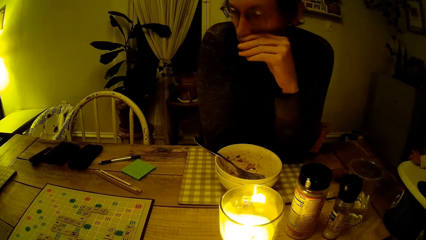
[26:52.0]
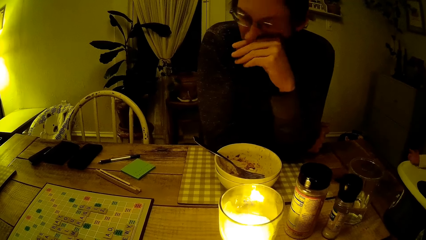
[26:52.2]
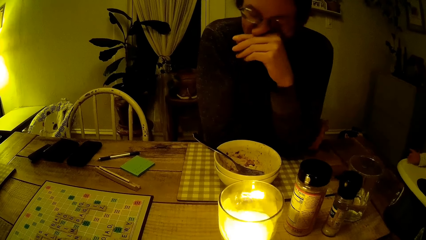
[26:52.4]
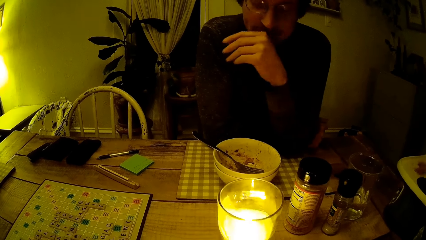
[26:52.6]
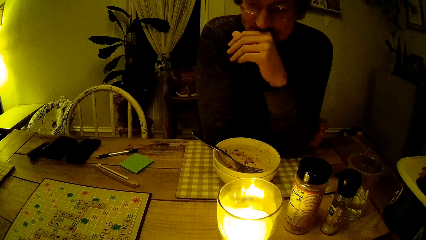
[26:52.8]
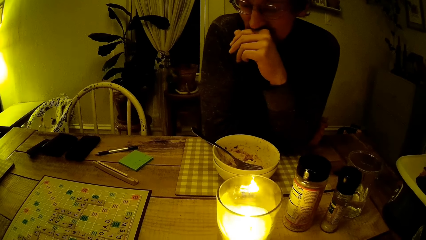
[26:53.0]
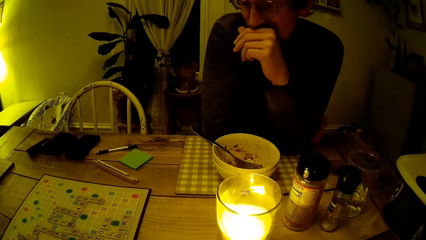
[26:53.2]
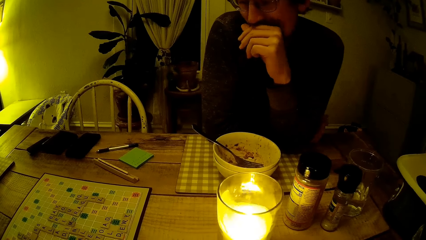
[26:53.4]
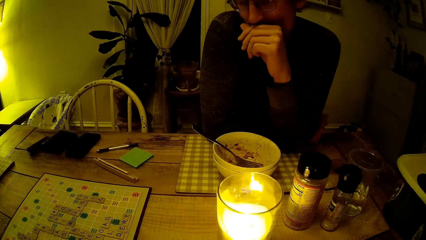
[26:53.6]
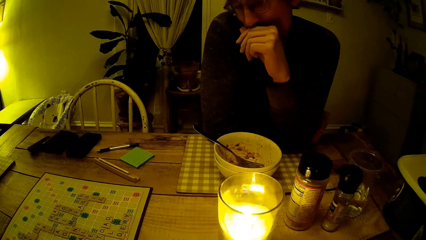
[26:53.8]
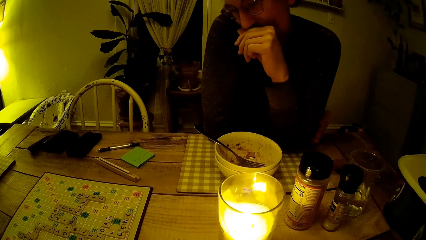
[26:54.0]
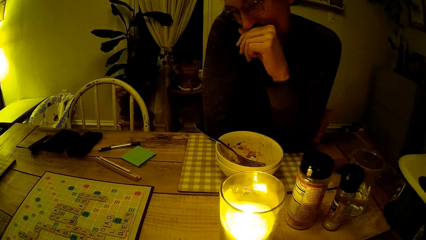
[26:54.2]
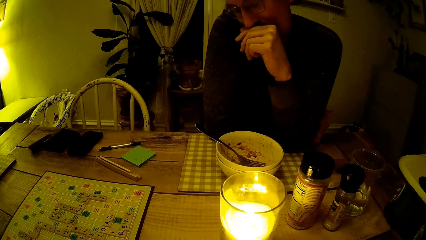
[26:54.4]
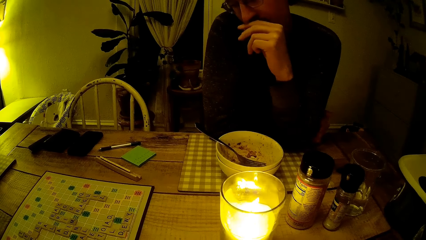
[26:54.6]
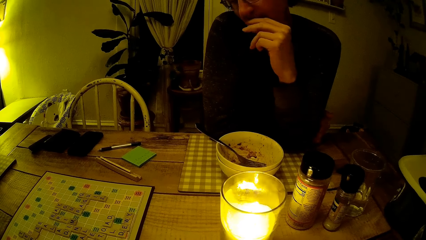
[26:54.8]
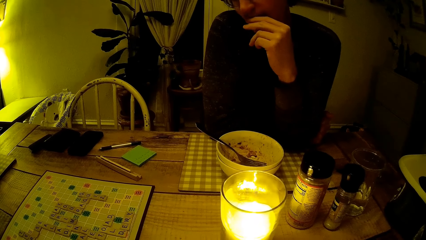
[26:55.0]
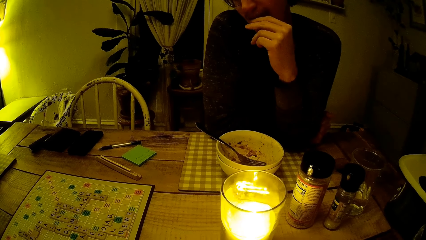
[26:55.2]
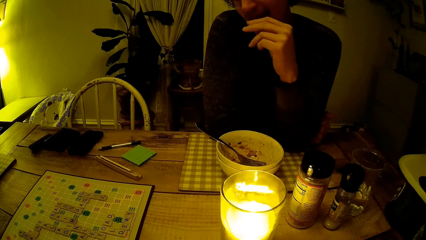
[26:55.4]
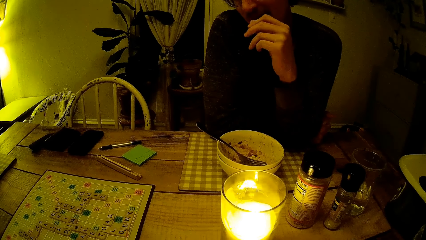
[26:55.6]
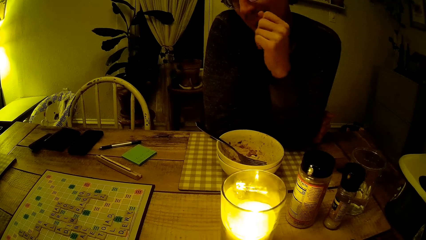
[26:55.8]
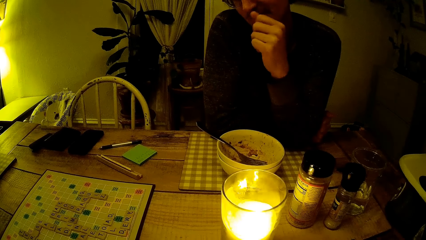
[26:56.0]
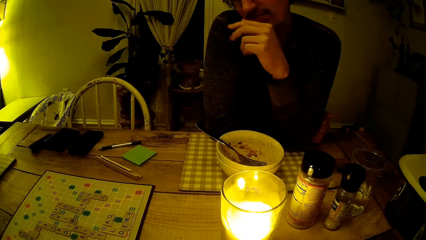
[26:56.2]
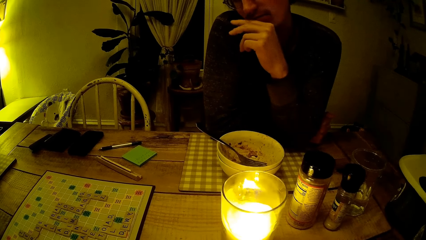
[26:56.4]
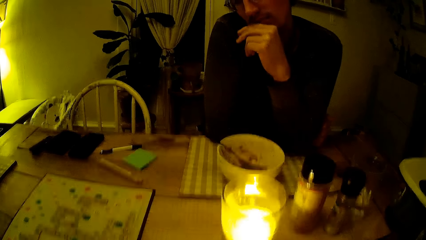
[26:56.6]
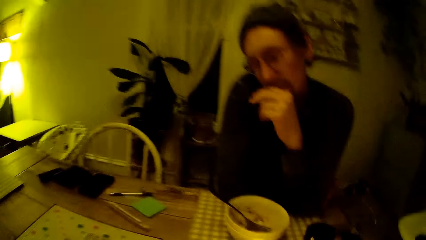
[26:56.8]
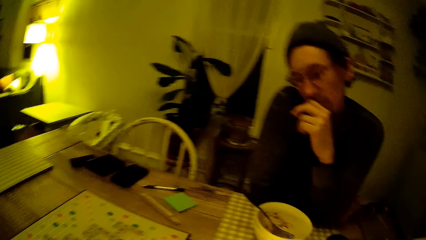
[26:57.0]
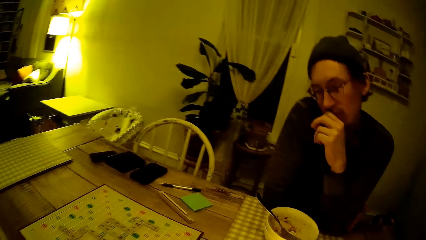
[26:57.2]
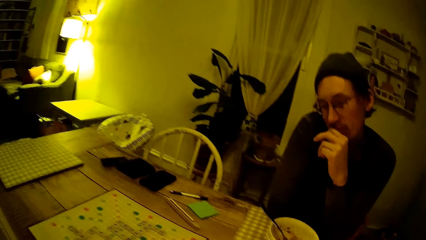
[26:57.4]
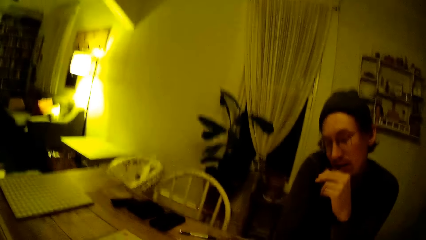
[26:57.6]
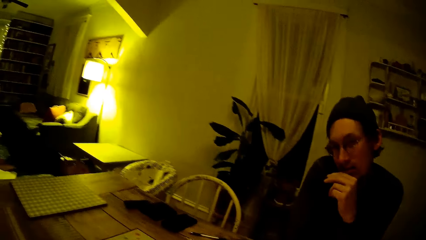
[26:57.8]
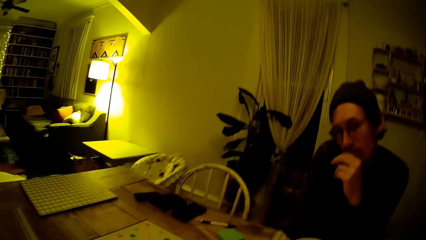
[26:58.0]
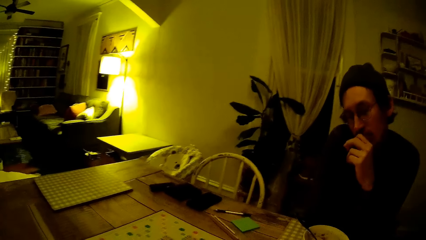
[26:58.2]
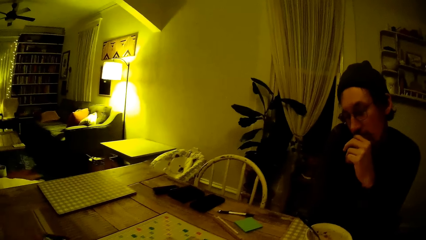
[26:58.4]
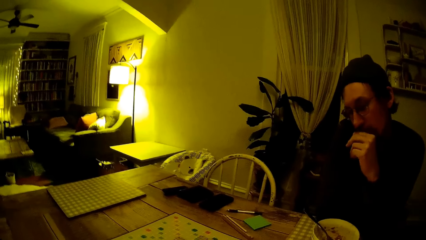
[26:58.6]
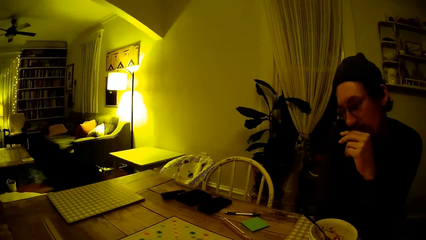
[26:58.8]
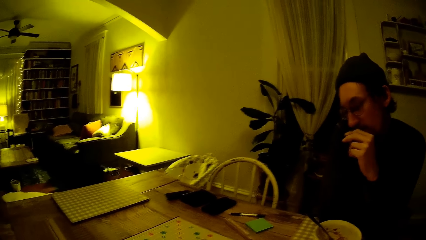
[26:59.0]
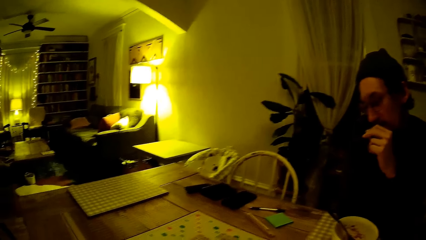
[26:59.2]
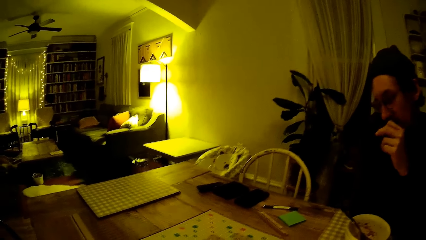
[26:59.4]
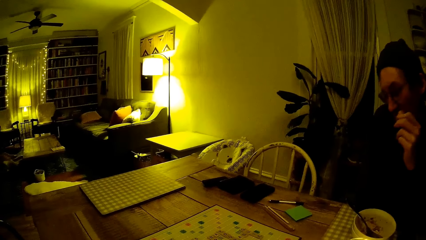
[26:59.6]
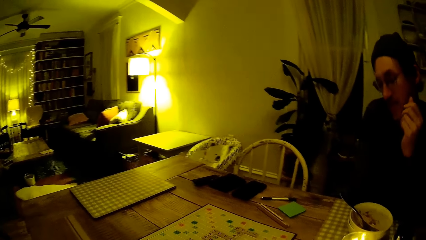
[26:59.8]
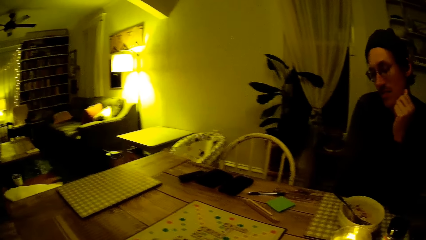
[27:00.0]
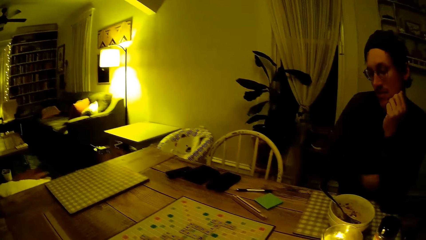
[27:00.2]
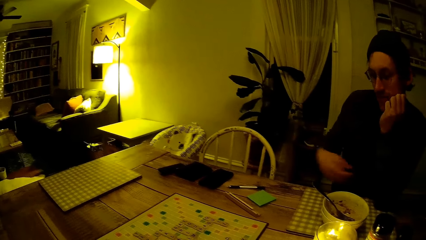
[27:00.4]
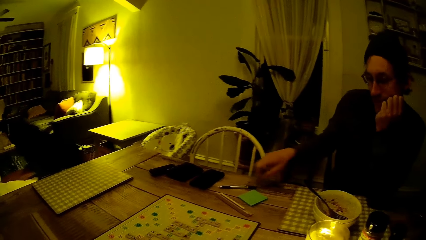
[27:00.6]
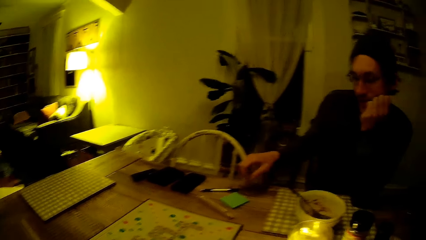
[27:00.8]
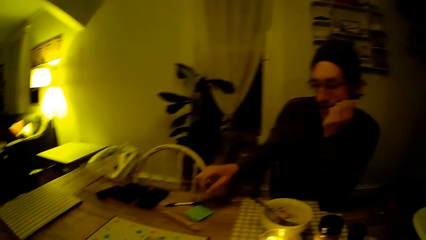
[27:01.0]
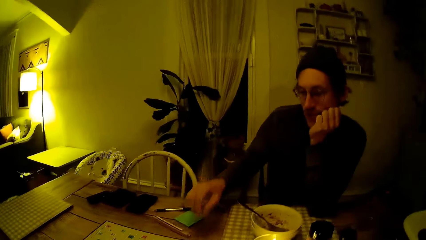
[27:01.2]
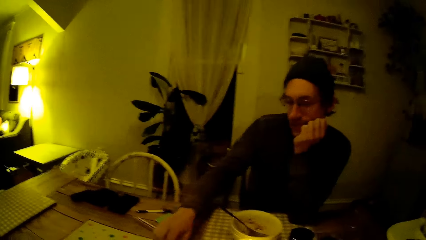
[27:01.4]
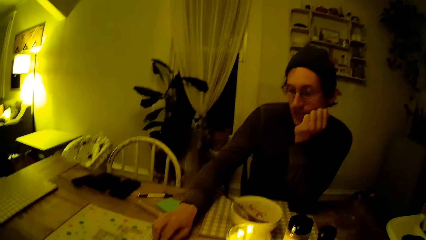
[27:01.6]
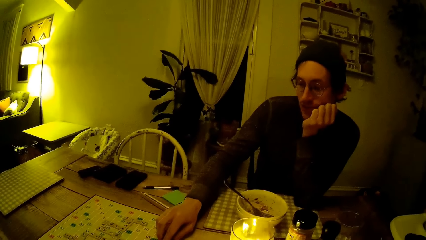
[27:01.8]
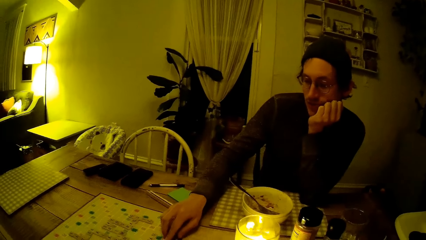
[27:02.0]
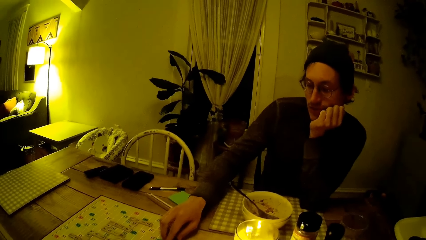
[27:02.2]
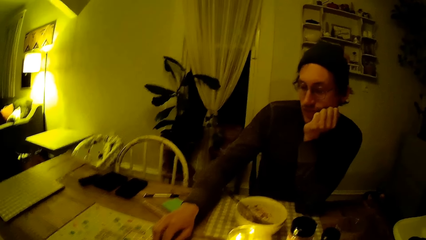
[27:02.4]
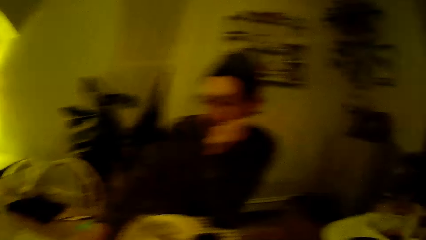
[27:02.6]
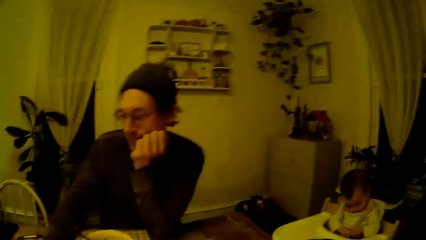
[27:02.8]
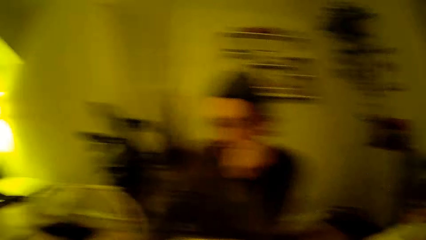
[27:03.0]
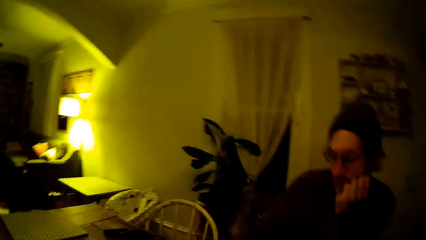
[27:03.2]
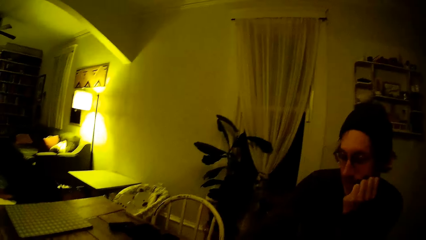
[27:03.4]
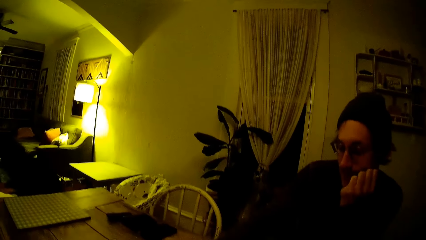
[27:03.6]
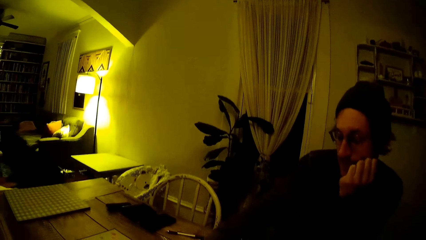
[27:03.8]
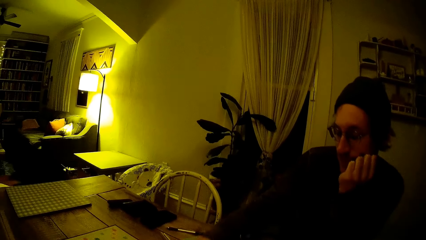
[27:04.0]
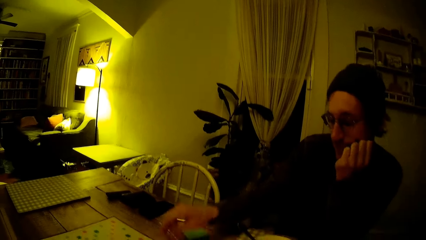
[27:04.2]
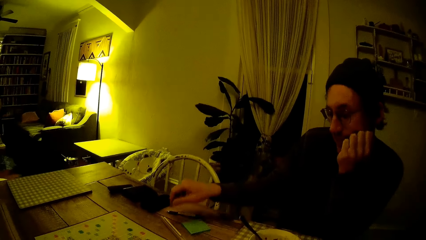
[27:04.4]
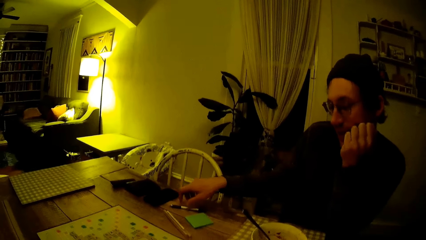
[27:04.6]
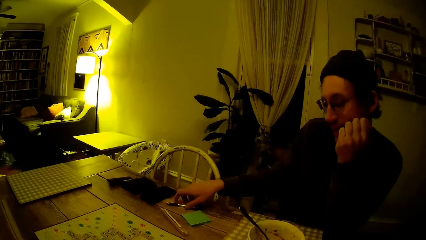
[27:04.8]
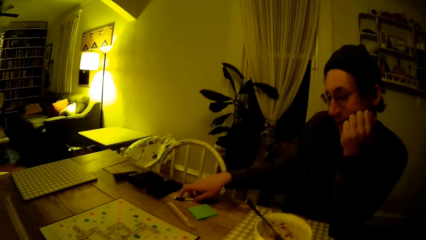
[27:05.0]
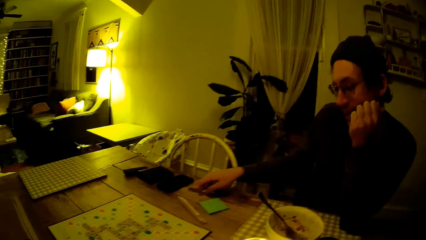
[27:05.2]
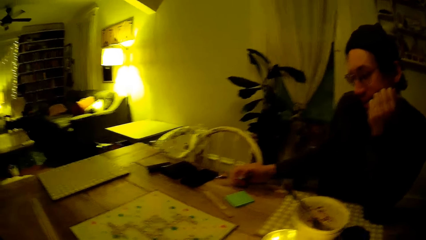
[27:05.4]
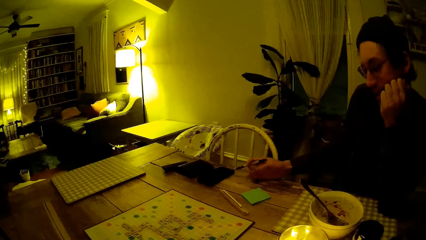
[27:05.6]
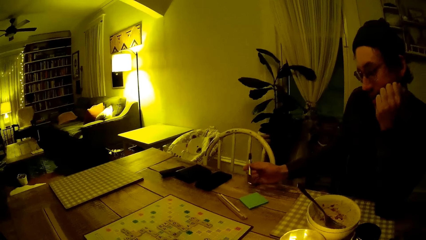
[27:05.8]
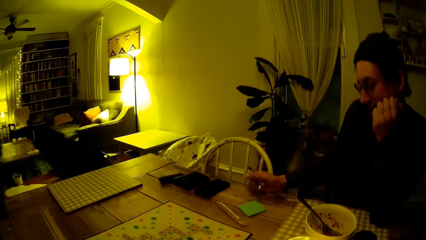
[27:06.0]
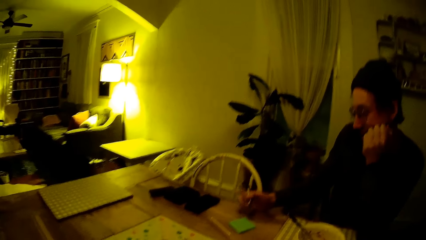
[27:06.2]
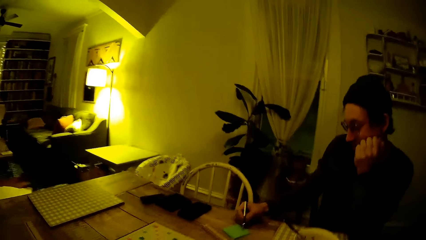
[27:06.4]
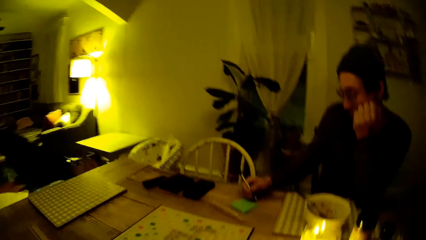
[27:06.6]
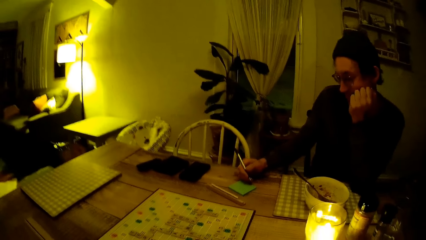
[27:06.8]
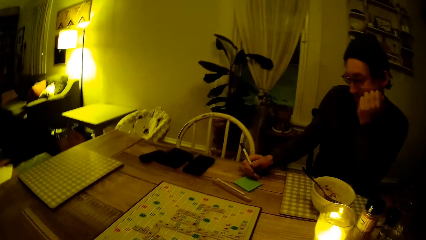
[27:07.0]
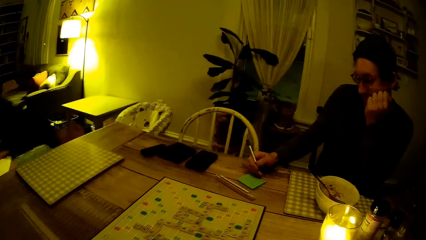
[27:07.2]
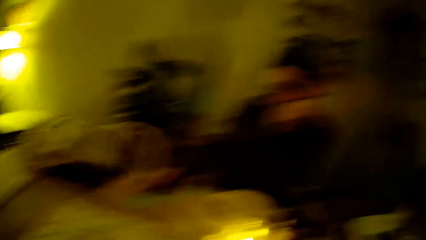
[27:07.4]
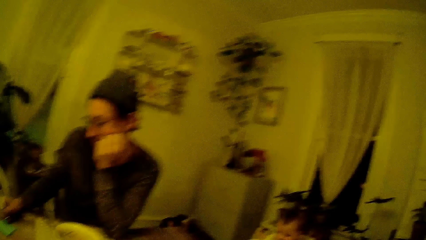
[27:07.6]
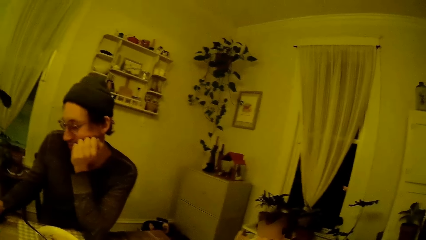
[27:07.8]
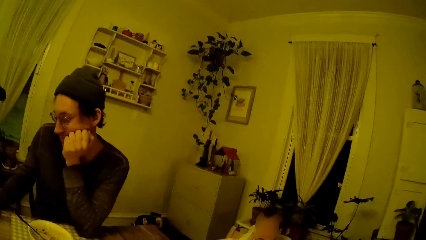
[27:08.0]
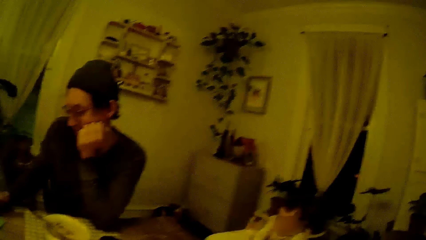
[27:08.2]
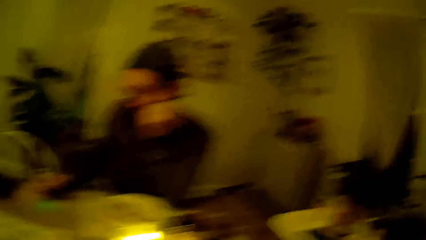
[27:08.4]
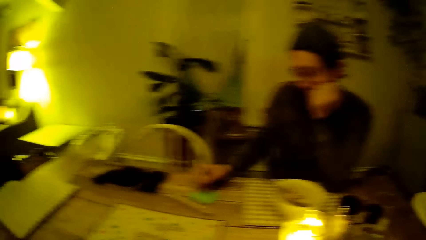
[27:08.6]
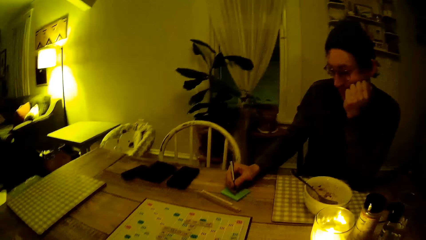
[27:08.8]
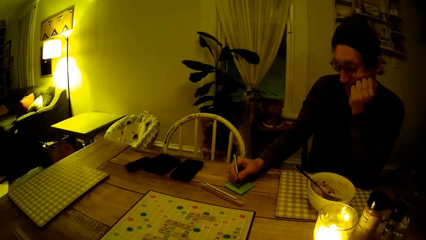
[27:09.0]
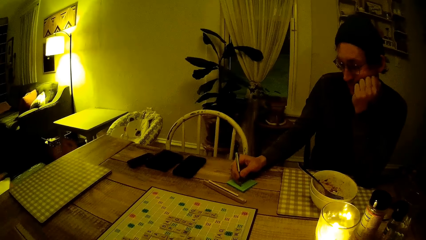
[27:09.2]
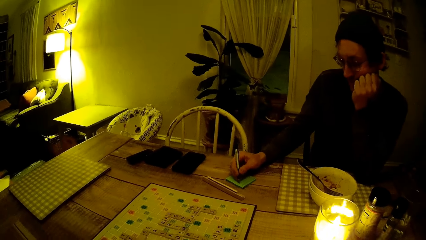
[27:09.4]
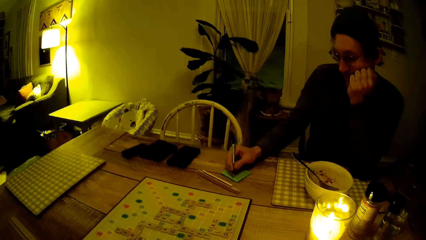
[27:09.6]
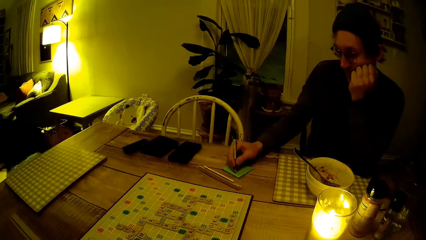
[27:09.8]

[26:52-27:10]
The camera wearer glances to the left. A man holds a pen on the table and lifts the pen. The camera wearer looks around the room.
